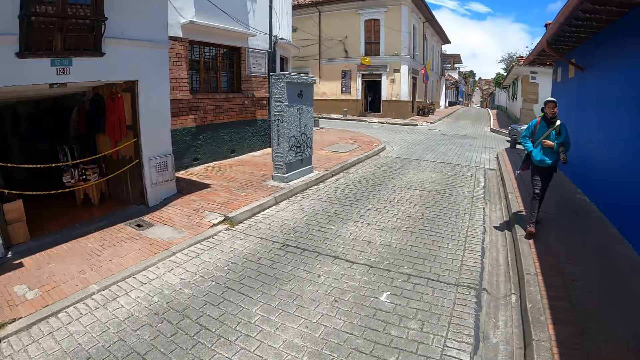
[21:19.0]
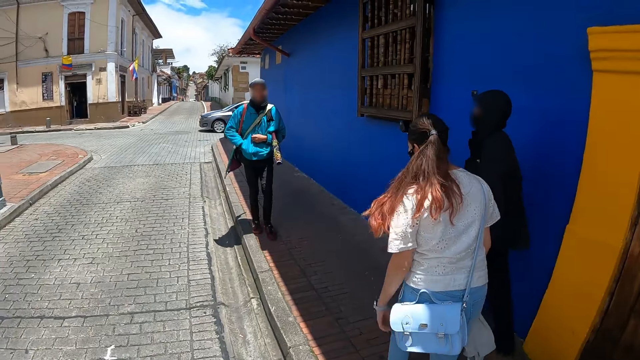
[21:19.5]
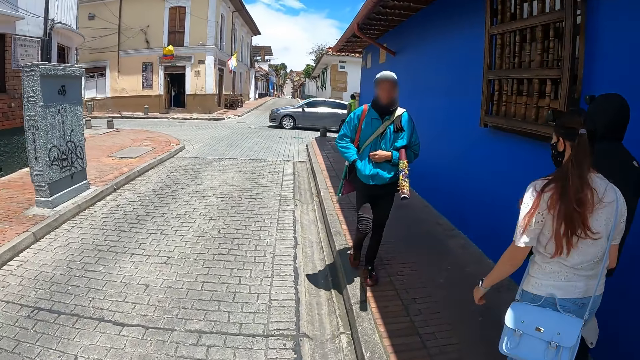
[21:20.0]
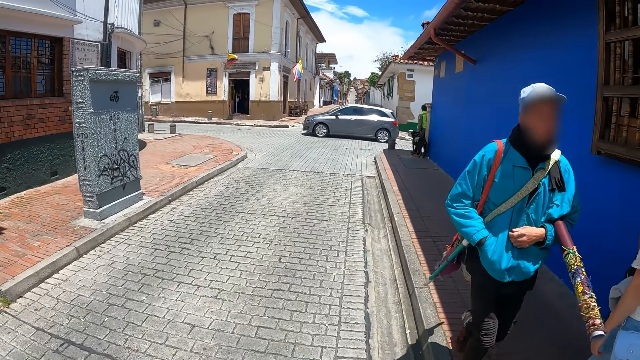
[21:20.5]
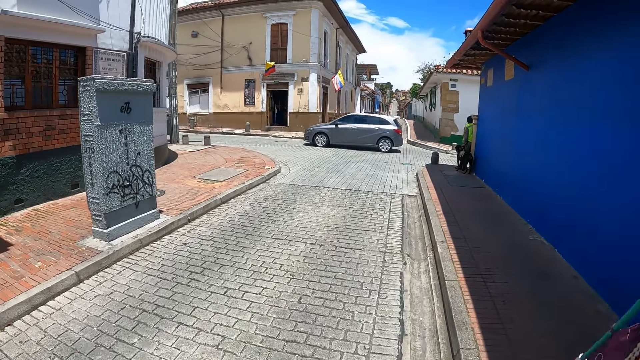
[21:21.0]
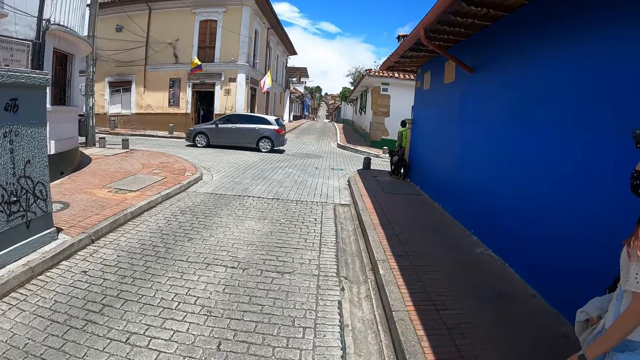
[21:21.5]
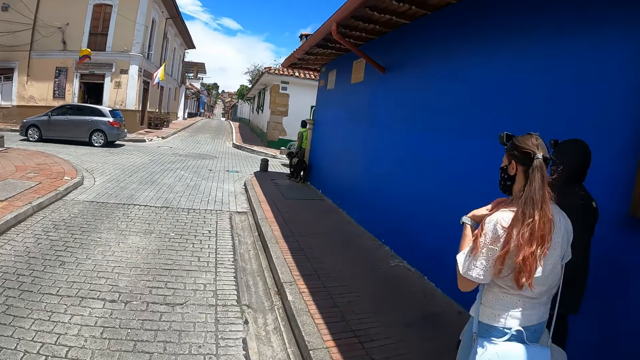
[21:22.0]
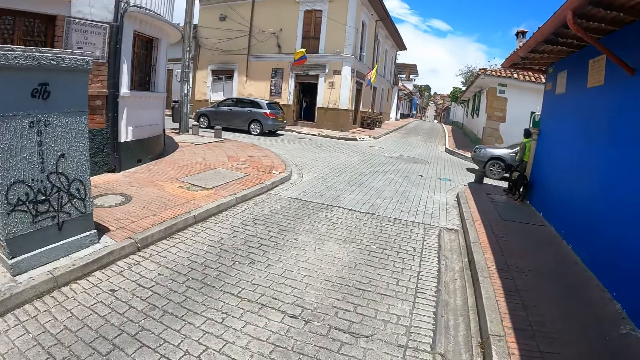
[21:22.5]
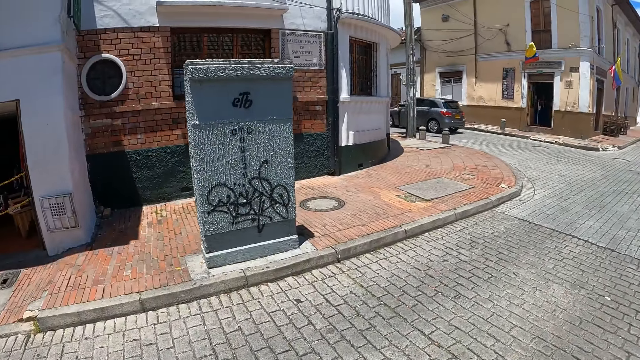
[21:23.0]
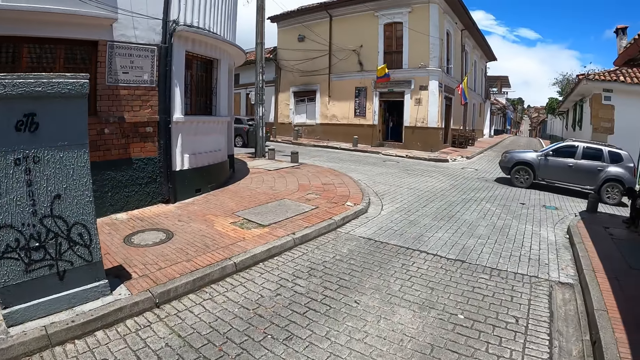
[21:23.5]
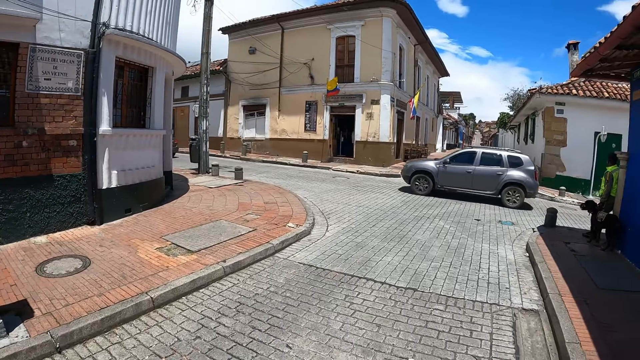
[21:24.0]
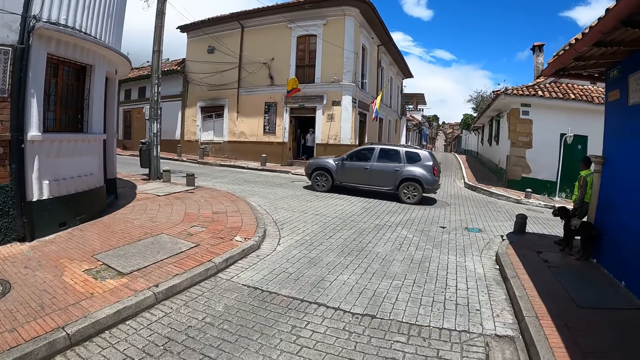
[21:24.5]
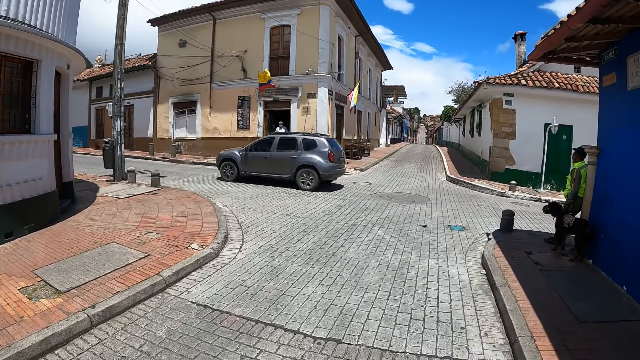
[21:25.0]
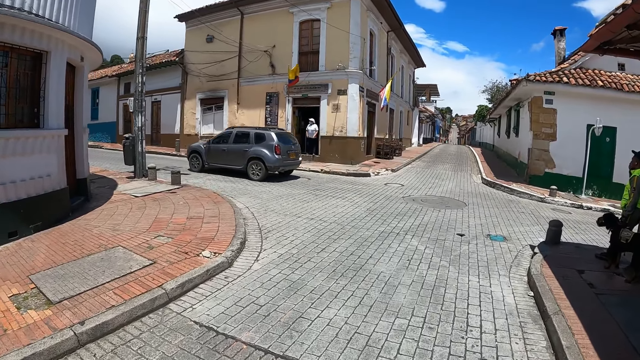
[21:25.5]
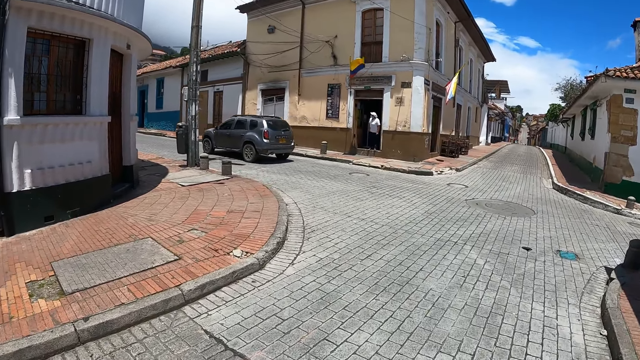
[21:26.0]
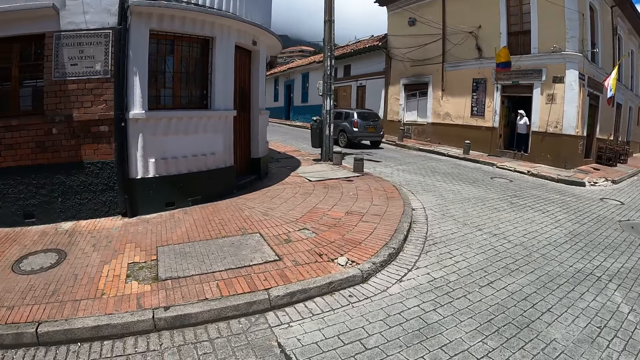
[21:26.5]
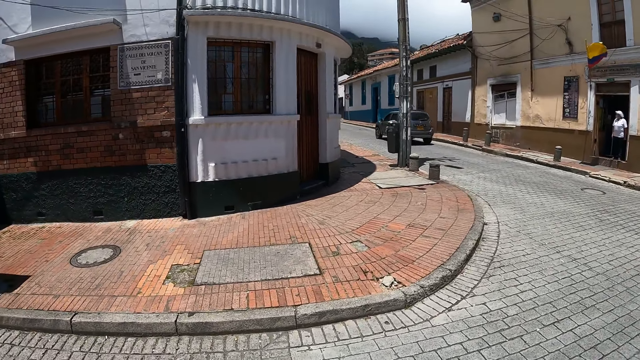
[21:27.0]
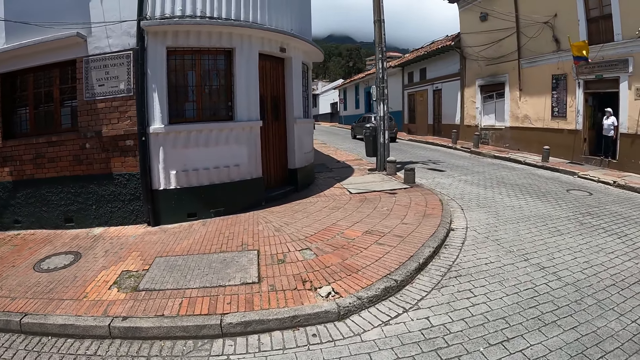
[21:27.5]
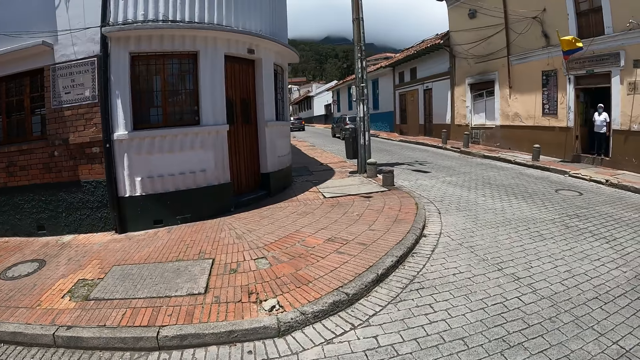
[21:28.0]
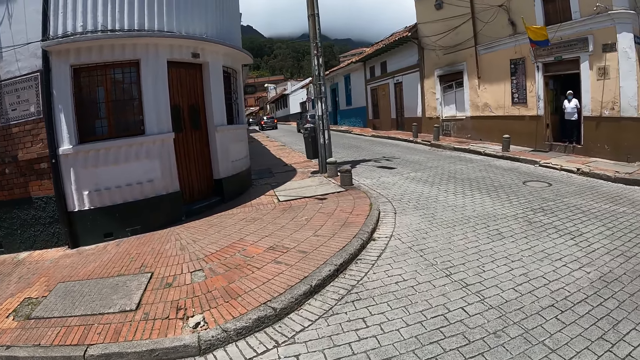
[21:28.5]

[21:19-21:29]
The camera wearer looks side by side. They look forward. They walk on the street. They look around. They walk on the street. They look side by side.

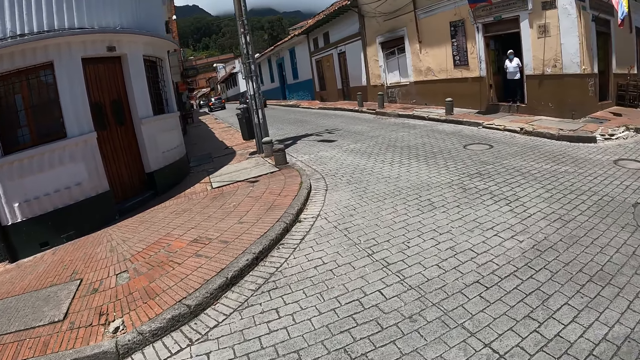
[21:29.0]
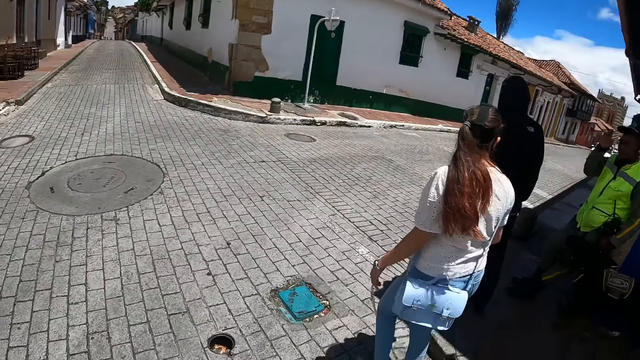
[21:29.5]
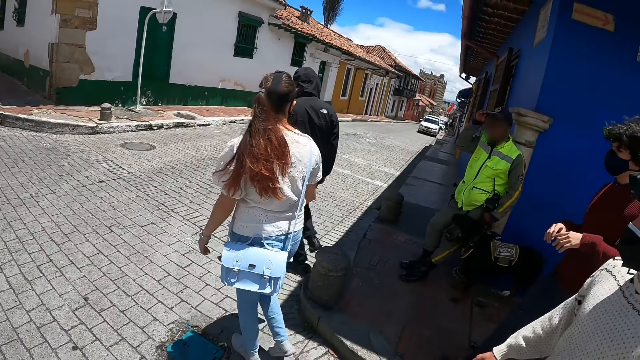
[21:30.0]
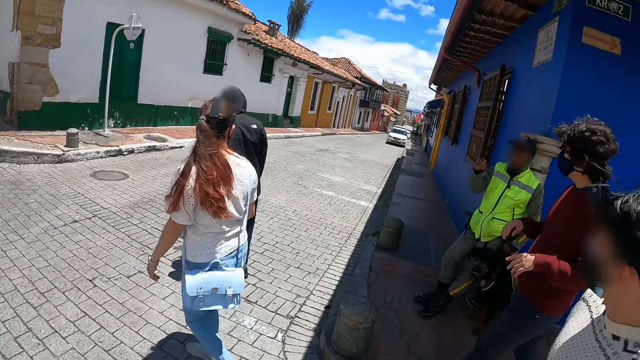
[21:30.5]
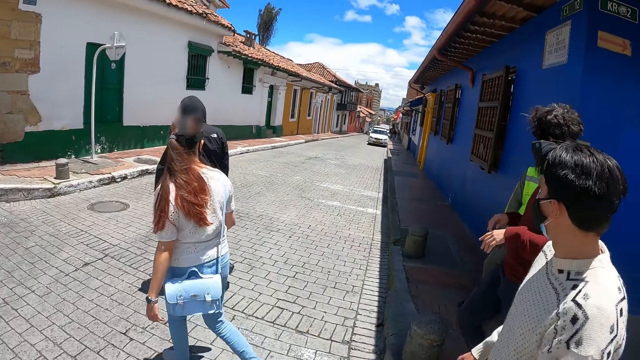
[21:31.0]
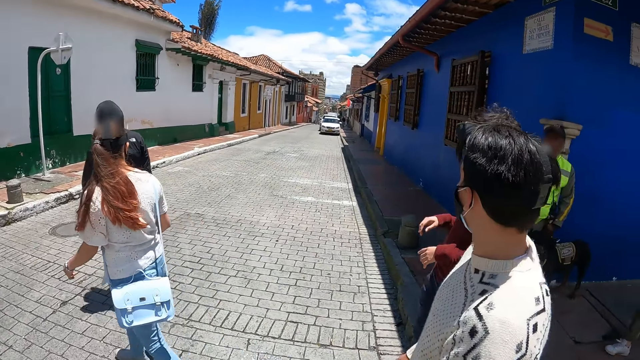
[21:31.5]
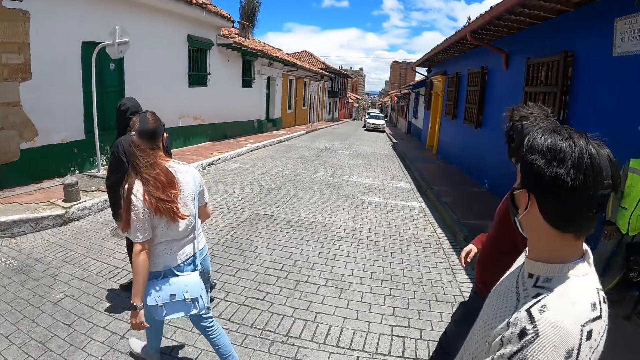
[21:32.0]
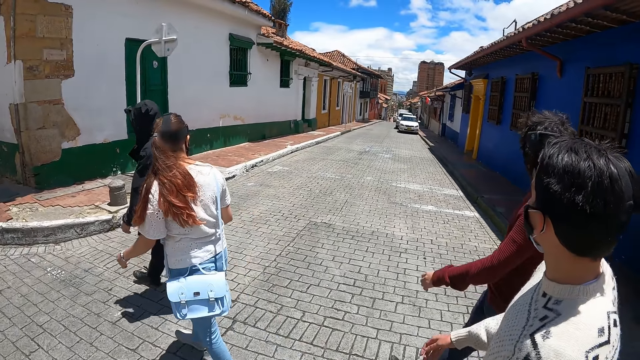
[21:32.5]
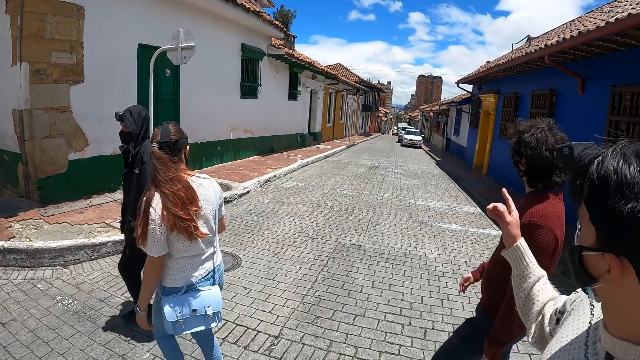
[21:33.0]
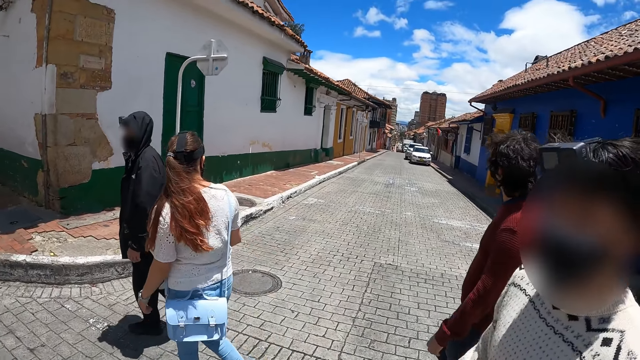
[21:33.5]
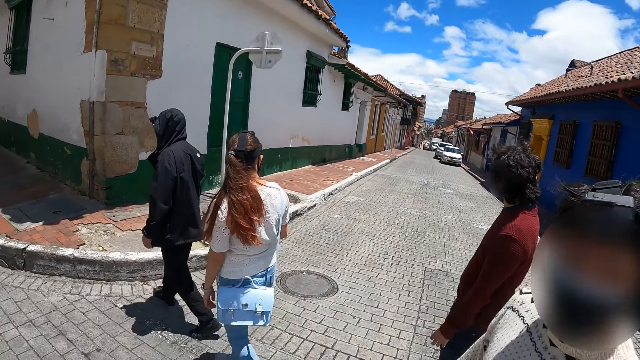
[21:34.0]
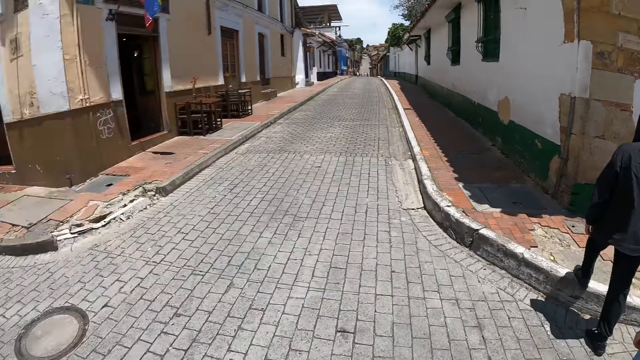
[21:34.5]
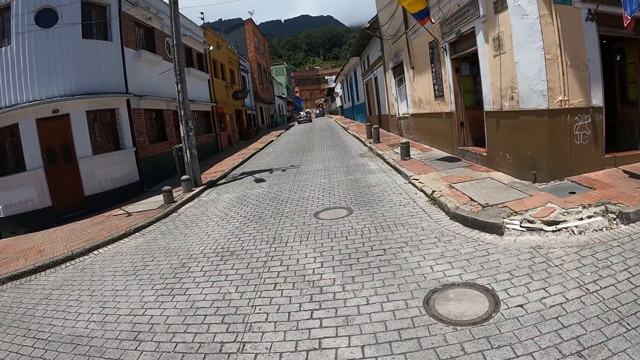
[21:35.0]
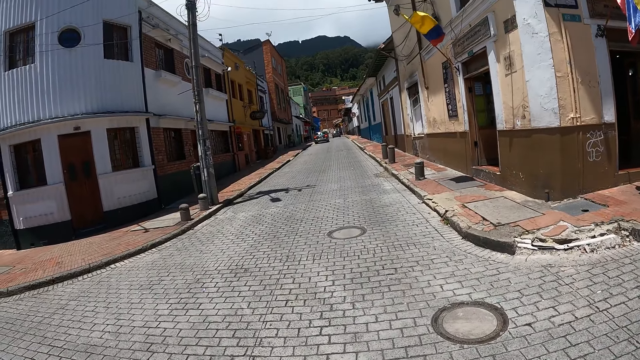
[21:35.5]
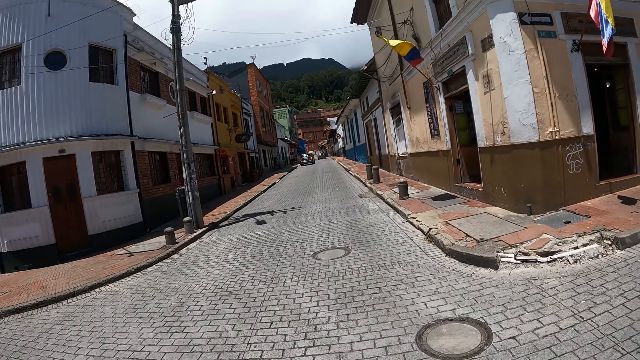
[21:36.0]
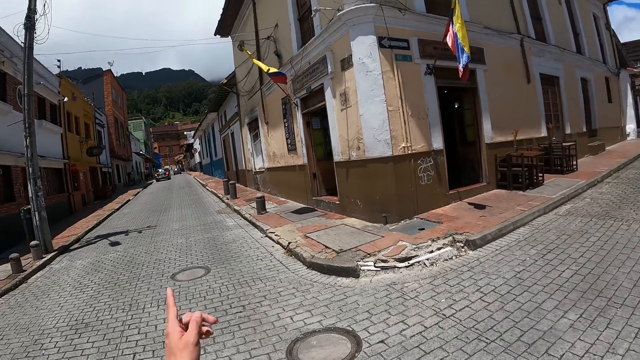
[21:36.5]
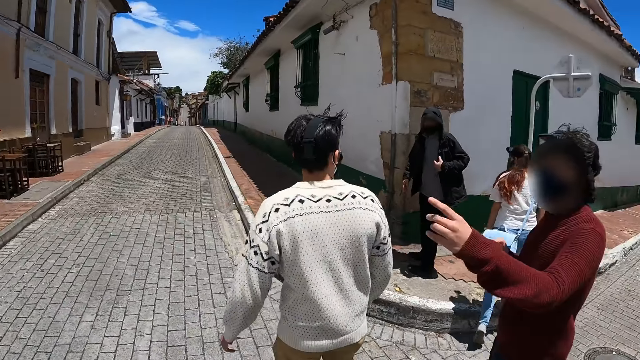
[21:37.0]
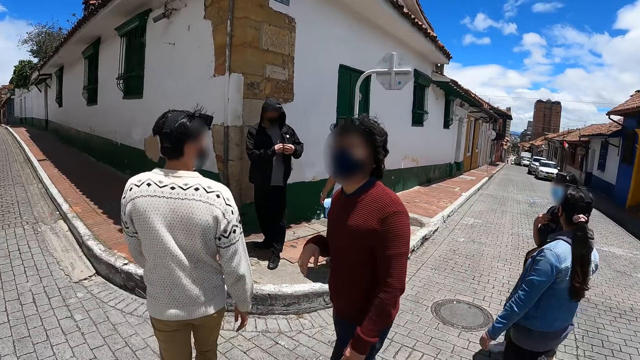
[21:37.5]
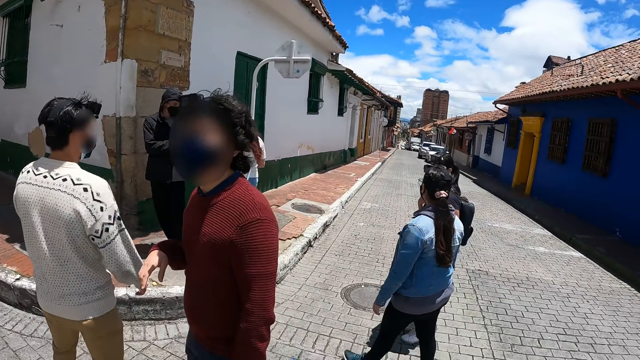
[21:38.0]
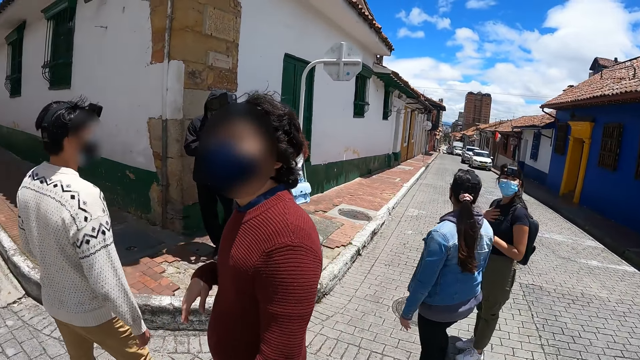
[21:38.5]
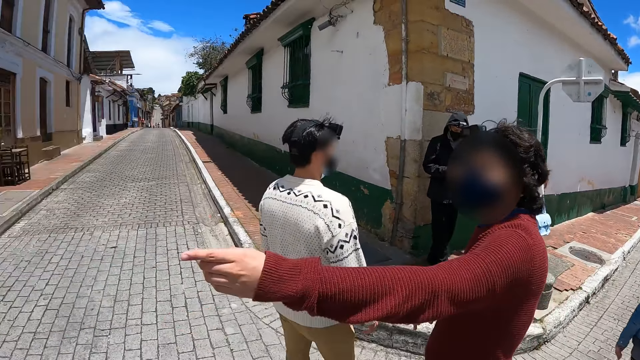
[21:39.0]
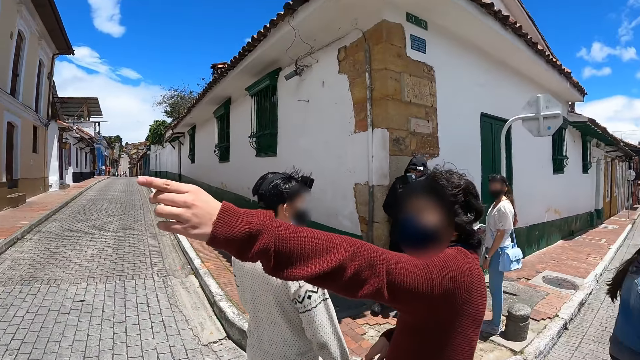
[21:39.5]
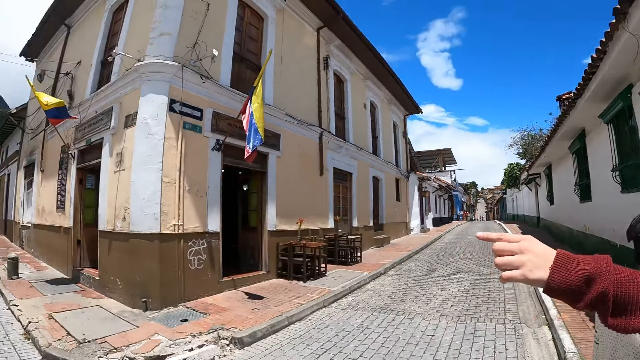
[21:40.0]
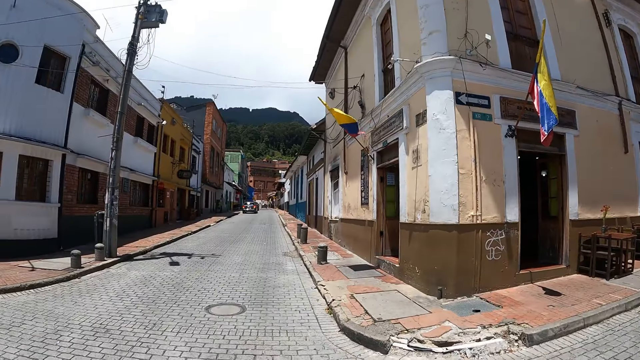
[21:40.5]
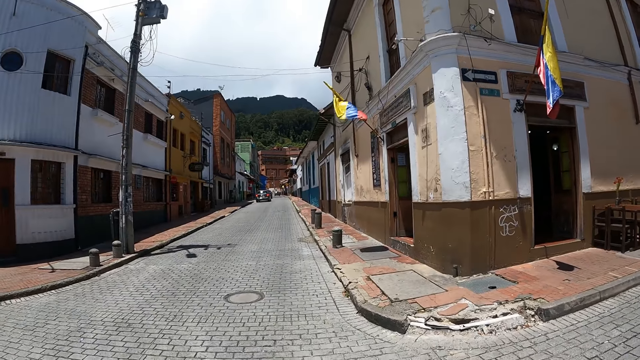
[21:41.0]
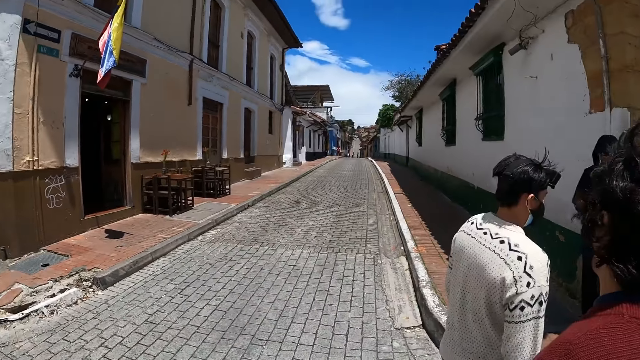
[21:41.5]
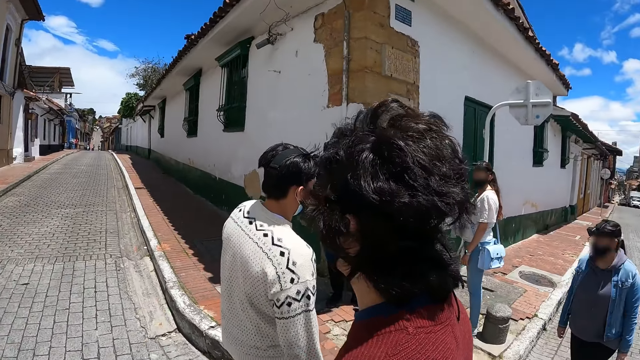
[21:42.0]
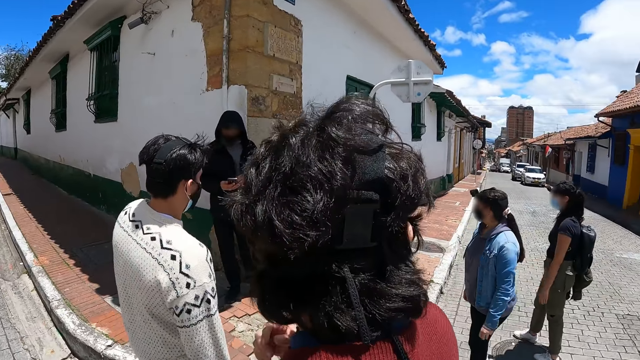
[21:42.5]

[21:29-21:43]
The camera wearer walks on the street. A person walks on the street. Another person walks on the street. The camera wearer crosses the road. The first person points a hand. The camera wearer looks around. They stop at the junction. The other person points a finger. The camera wearer looks around.
